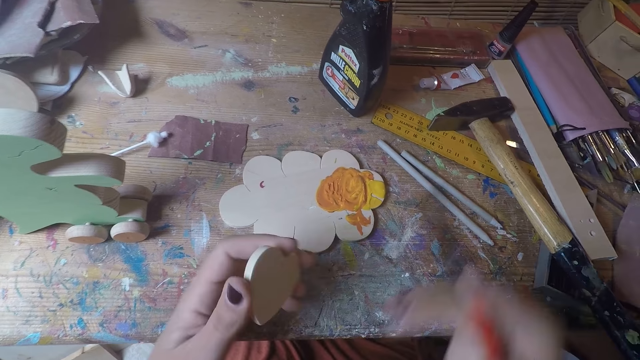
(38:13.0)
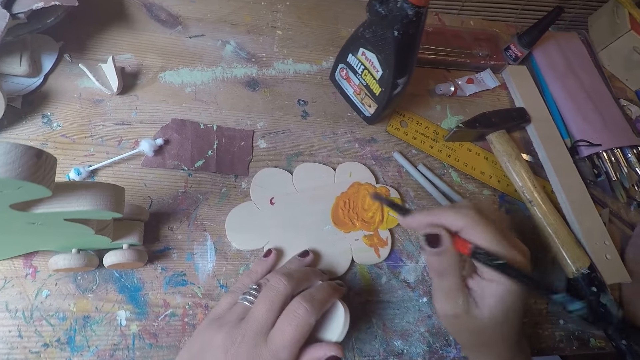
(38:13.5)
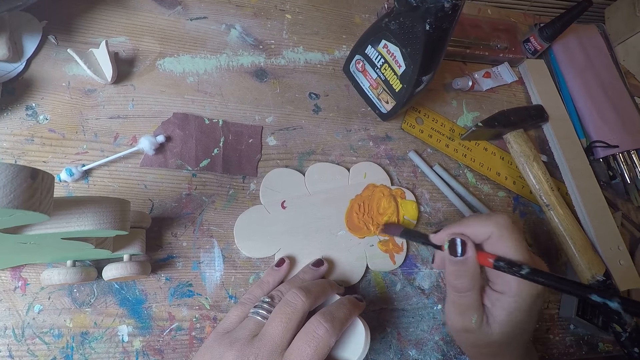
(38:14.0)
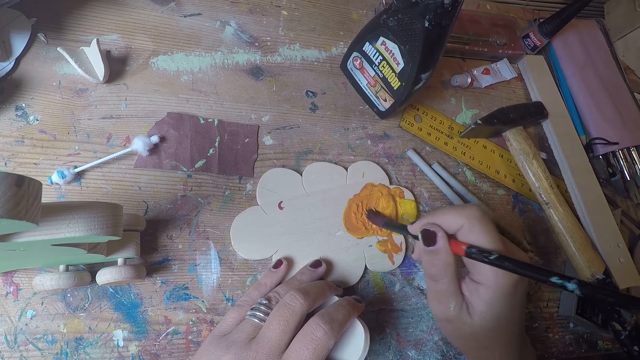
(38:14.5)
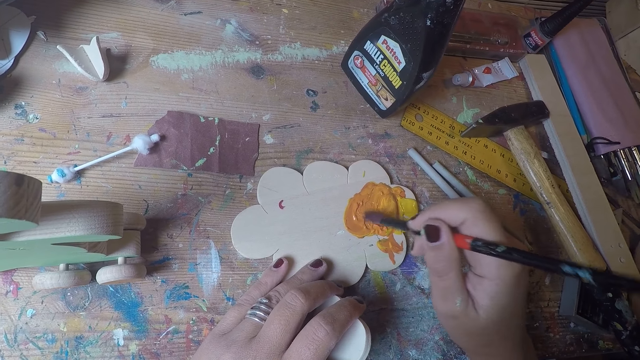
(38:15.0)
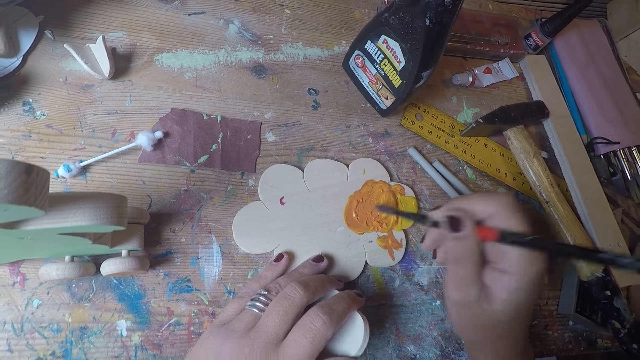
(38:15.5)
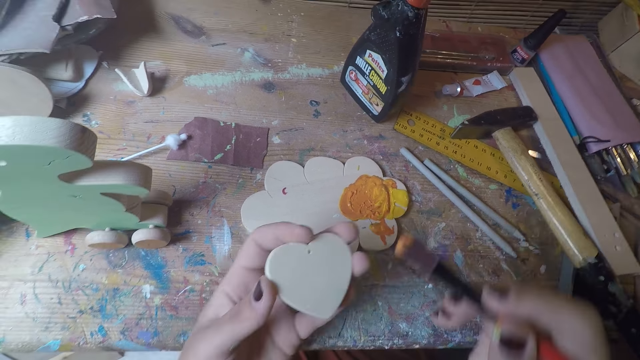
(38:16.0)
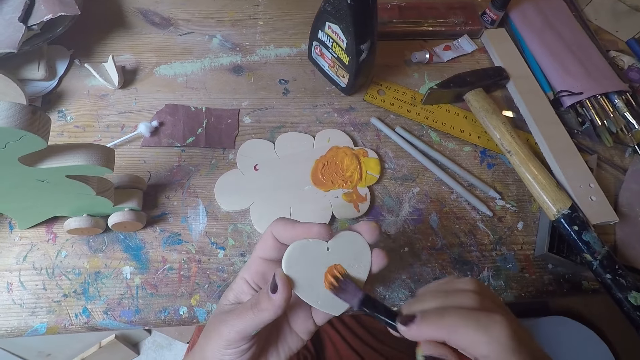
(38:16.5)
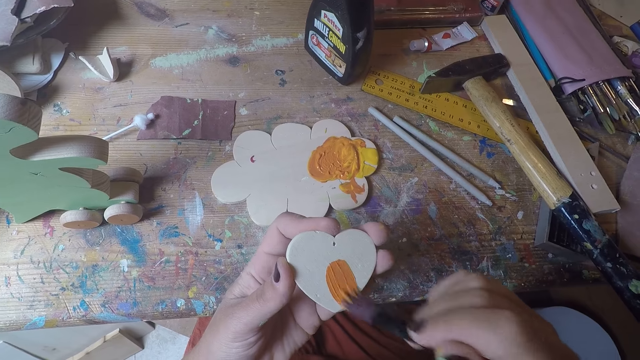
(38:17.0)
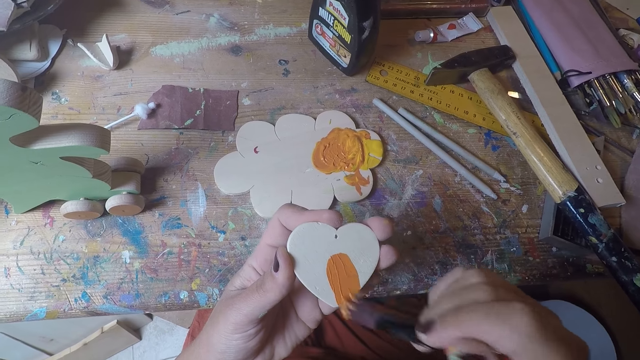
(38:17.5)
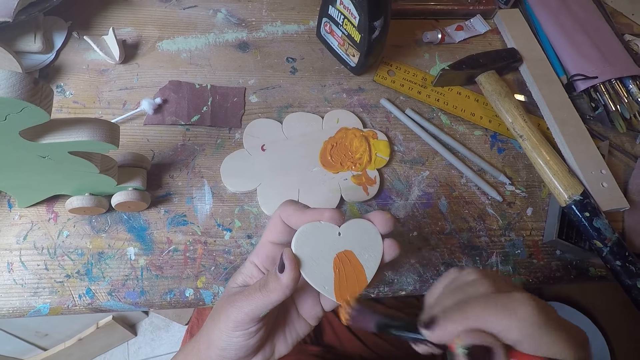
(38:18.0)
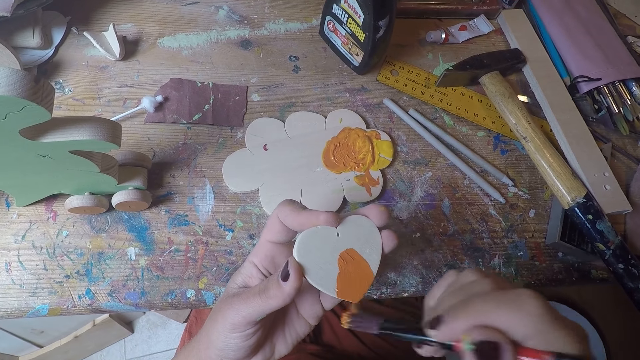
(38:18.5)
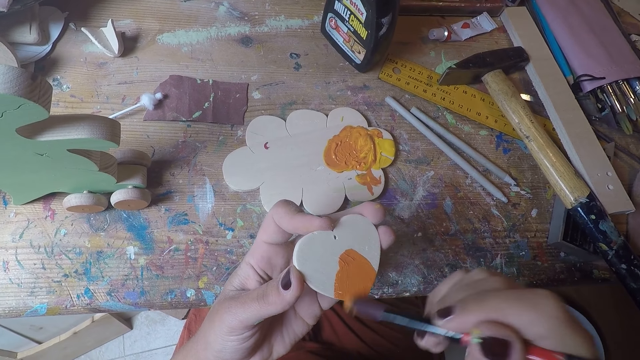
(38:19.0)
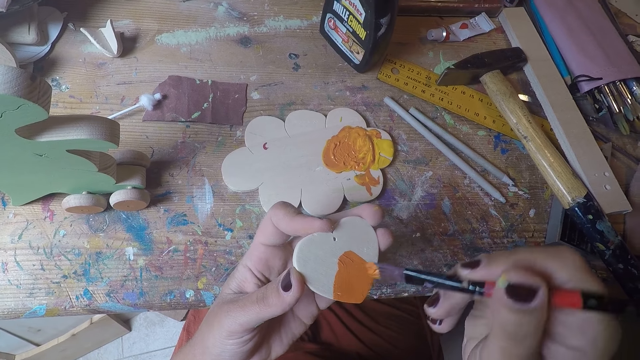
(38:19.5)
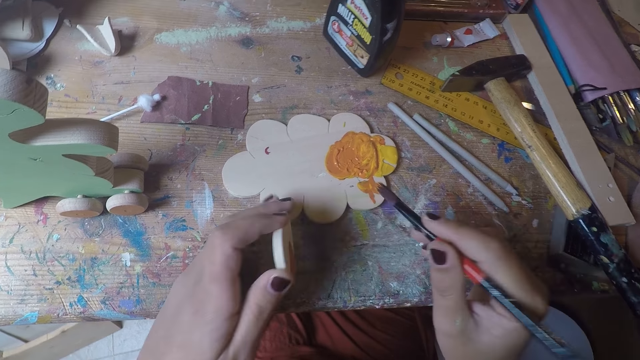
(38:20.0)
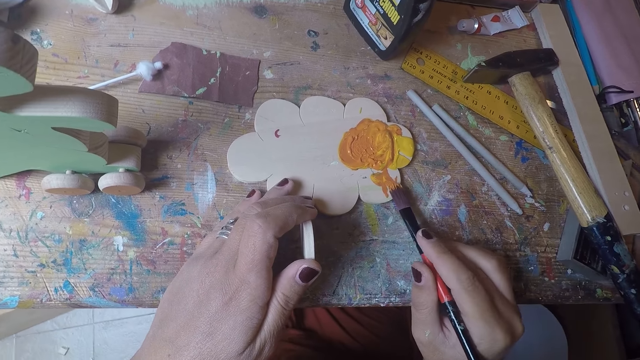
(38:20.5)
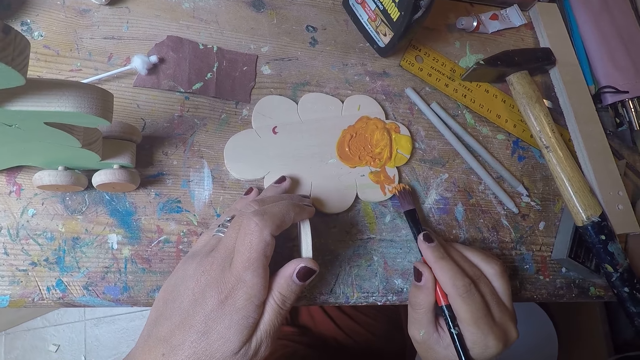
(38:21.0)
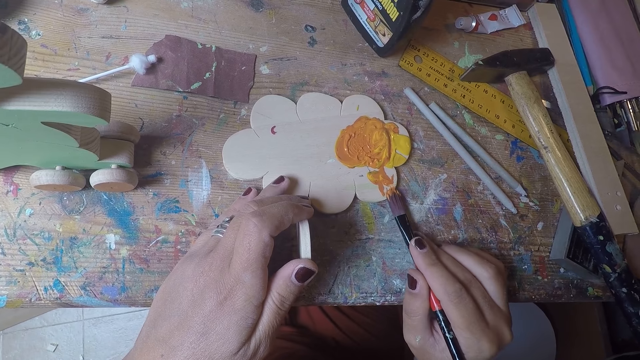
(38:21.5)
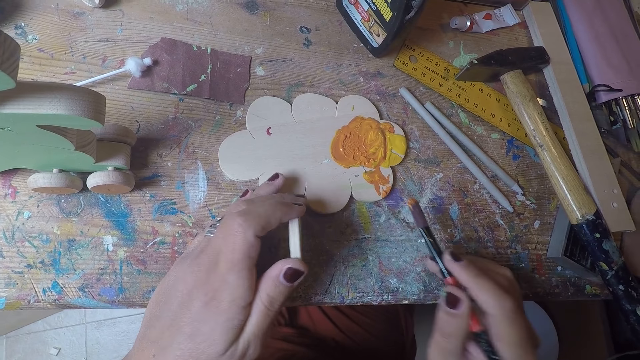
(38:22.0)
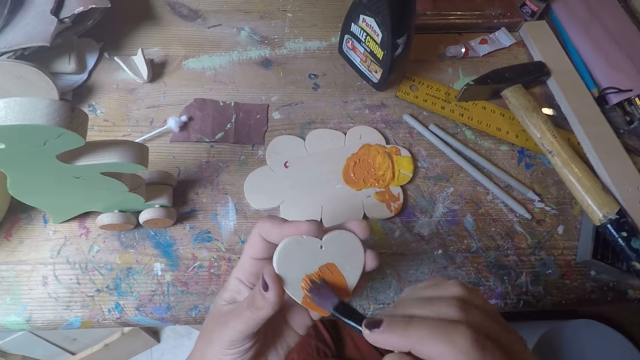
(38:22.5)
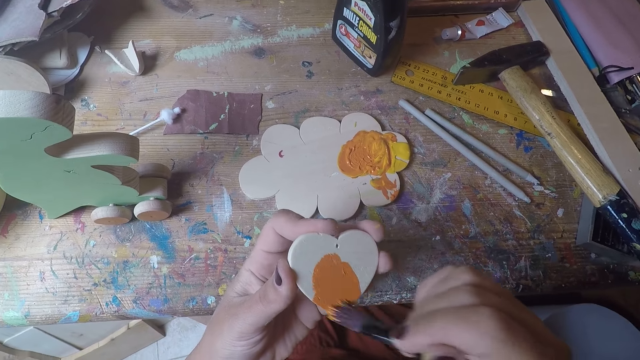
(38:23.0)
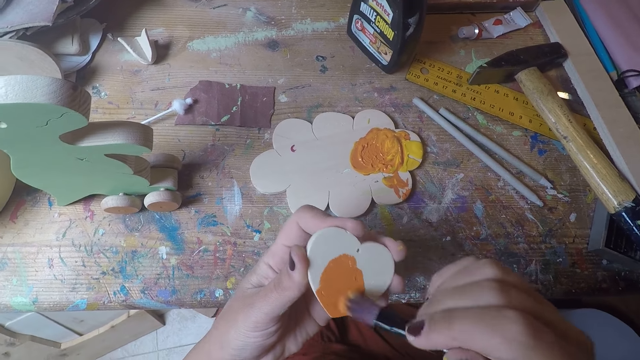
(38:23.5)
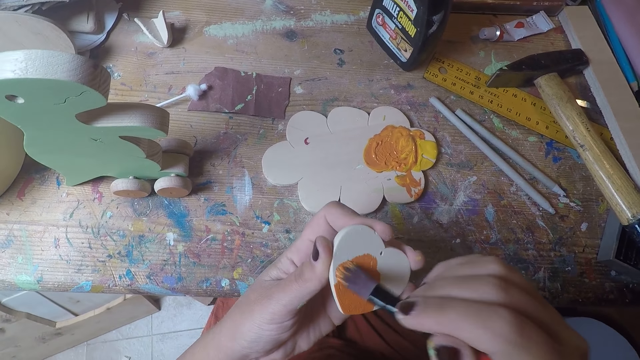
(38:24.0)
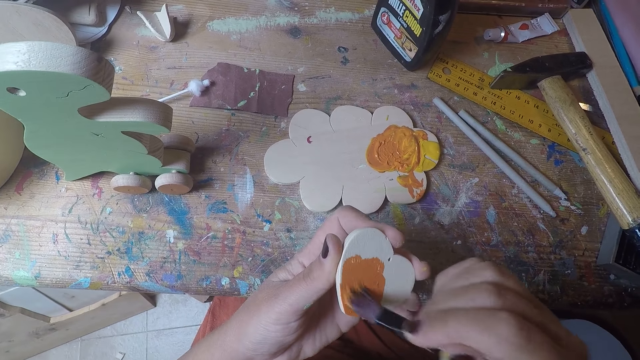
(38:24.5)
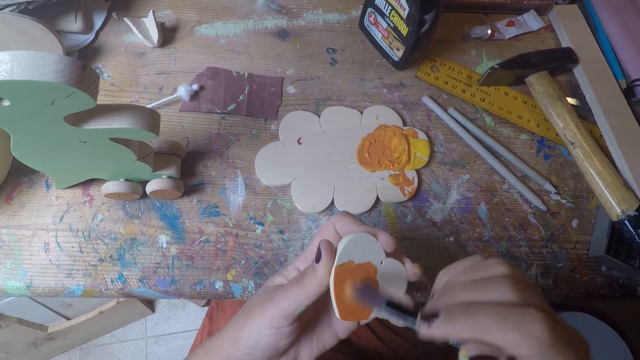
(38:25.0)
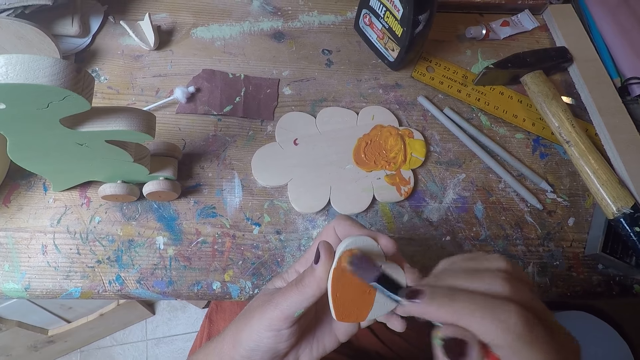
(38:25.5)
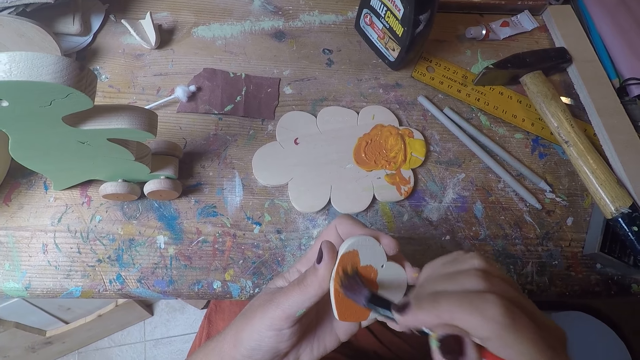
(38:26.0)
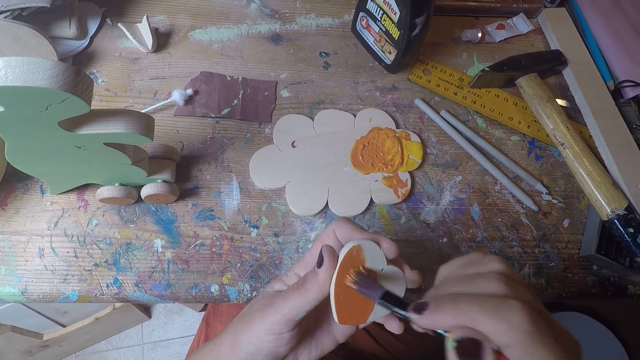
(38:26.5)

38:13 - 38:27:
The camera wearer wipes the wood using their hand. They put the brush into the paint. They paint the wooden heart. They wipe the paint brush on the painting board. They paint the wood.

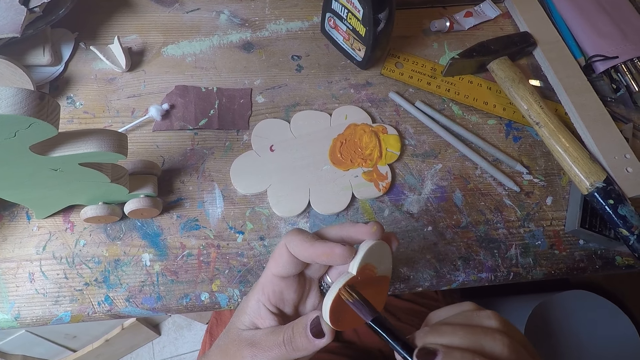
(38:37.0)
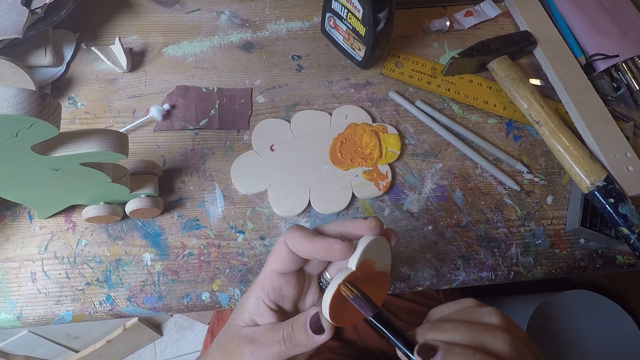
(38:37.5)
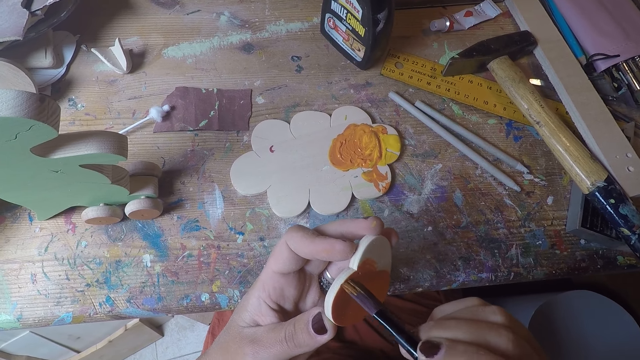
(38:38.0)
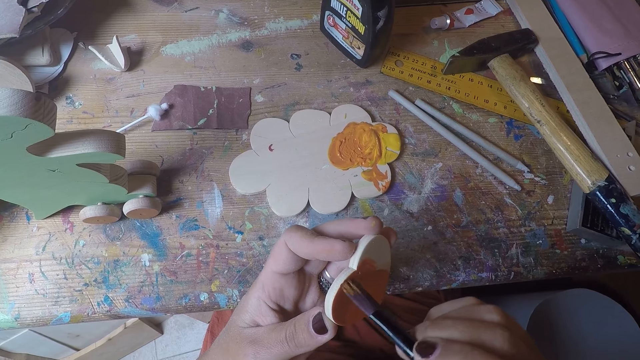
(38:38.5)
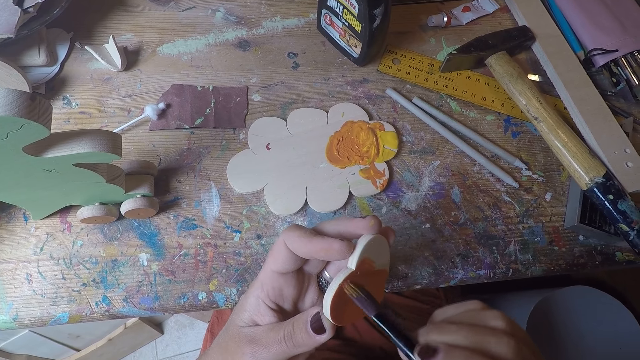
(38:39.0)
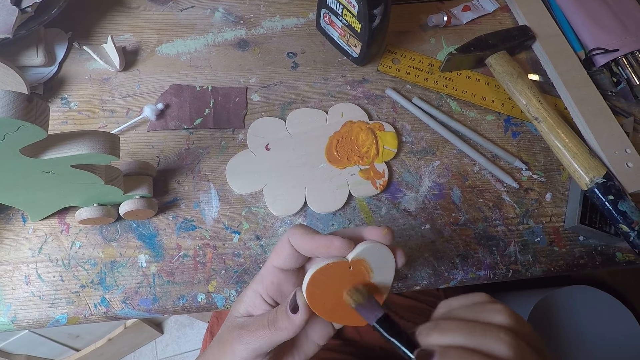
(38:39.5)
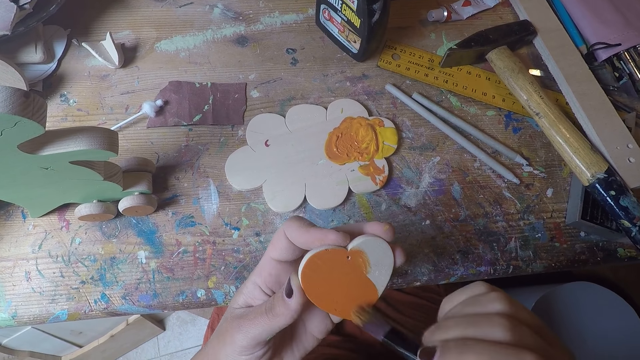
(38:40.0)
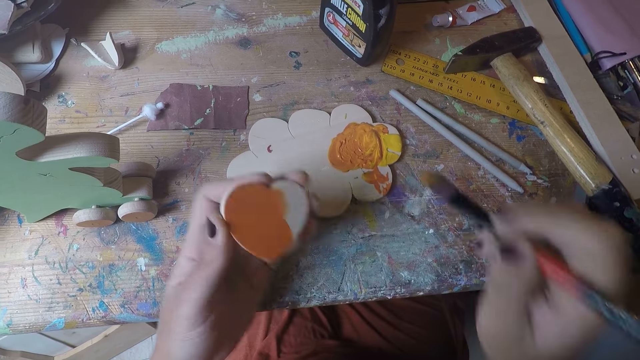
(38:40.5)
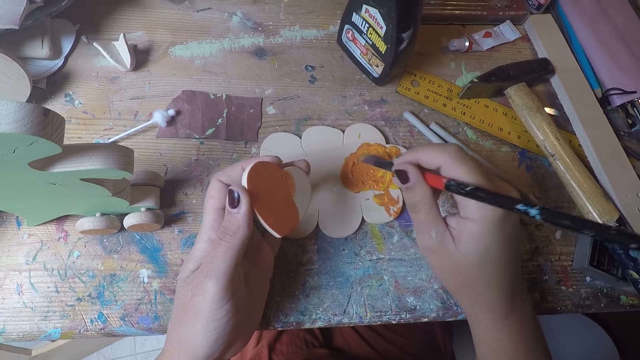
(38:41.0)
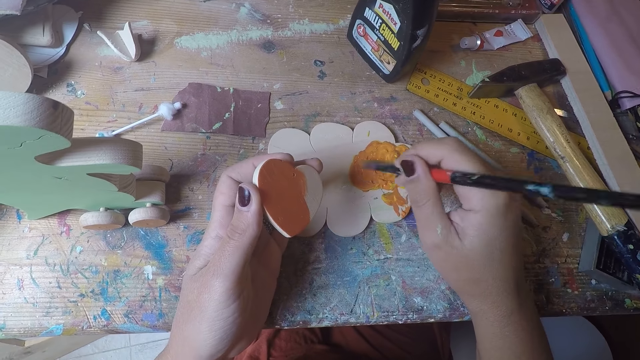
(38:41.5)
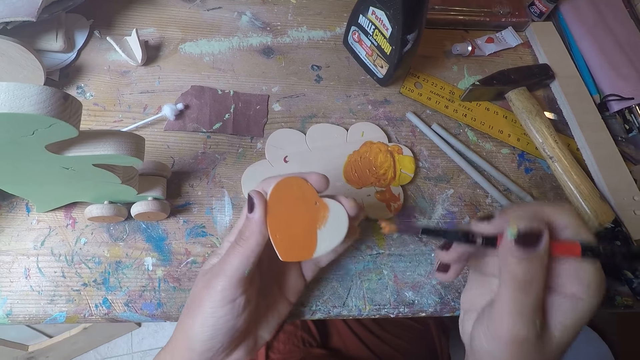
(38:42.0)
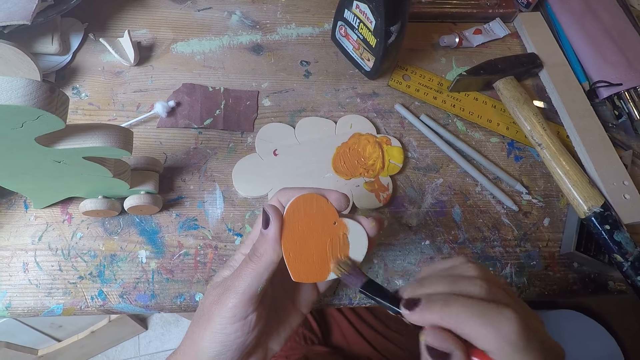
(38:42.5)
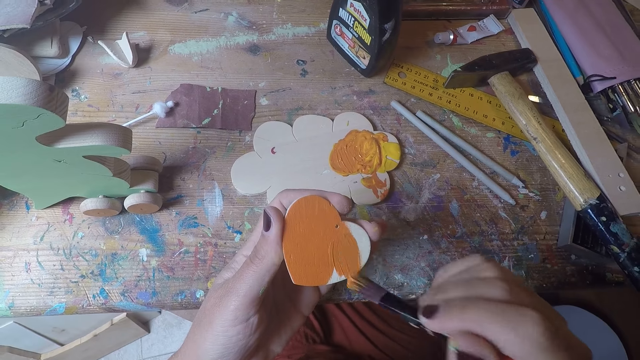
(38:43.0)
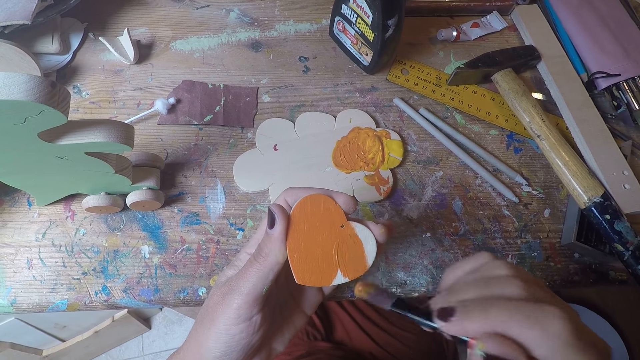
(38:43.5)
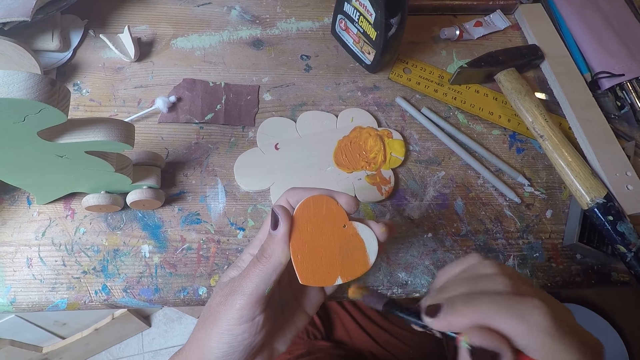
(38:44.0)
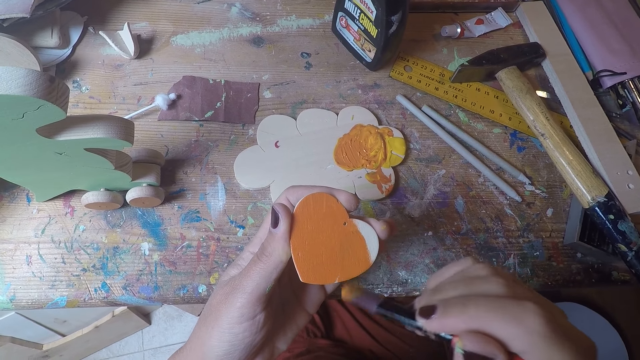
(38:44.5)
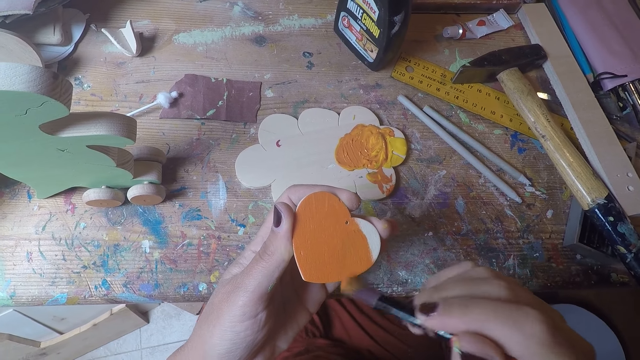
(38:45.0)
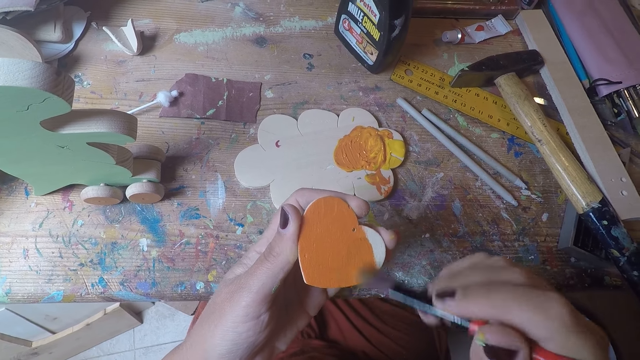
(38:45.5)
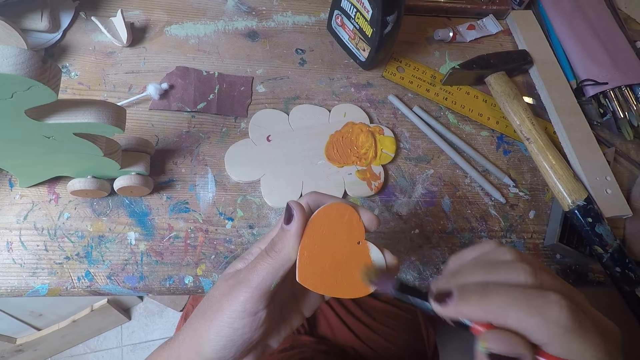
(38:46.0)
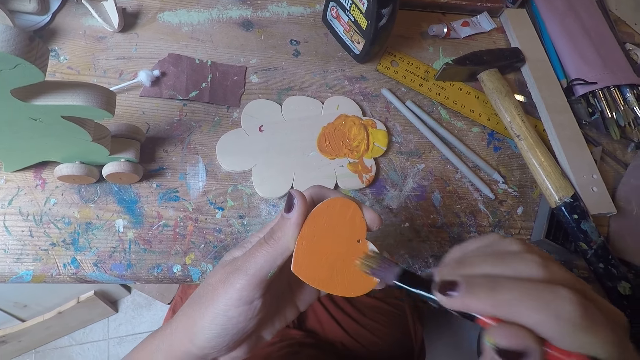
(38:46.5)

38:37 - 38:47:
The camera wearer dips the brush into the paint. They paint the wooden heart.
